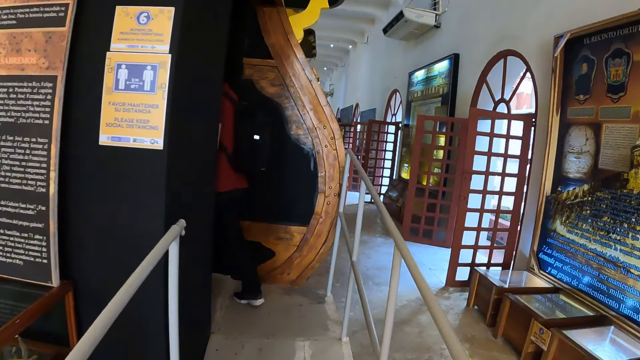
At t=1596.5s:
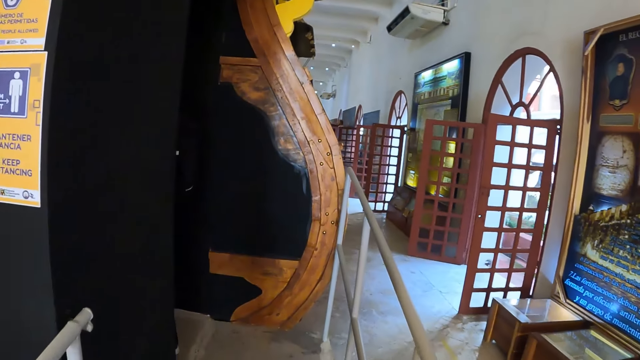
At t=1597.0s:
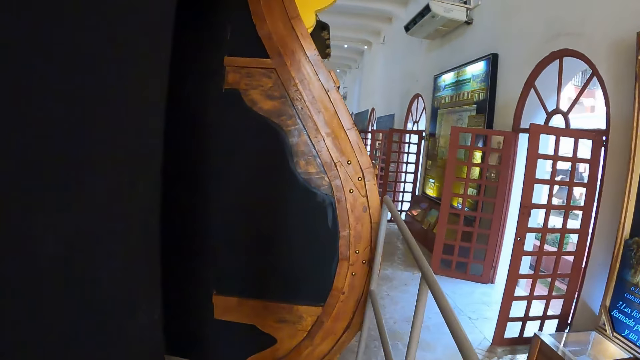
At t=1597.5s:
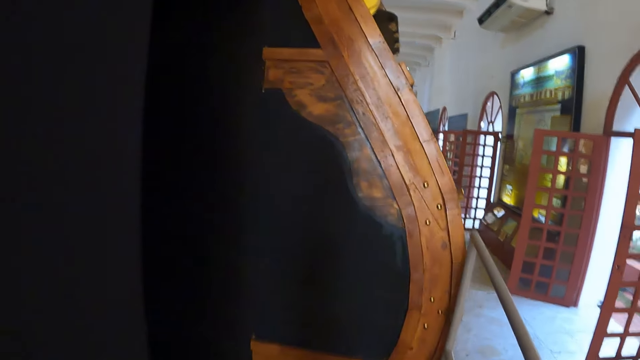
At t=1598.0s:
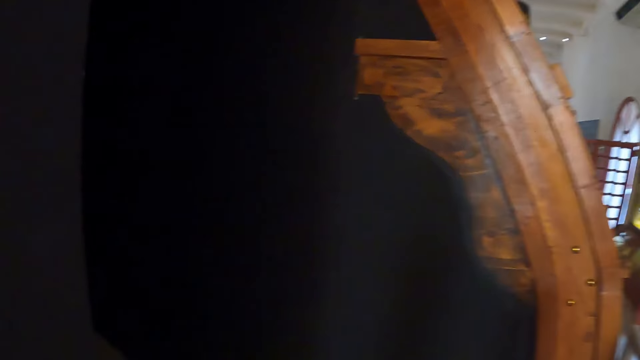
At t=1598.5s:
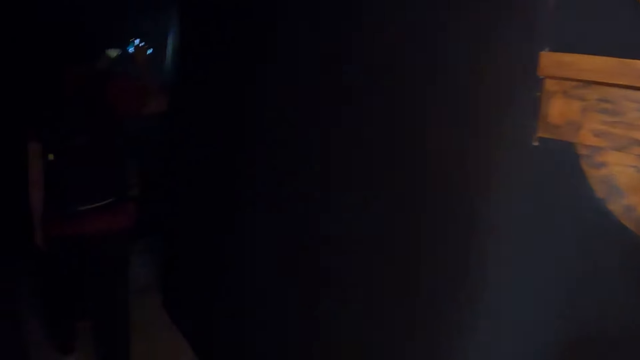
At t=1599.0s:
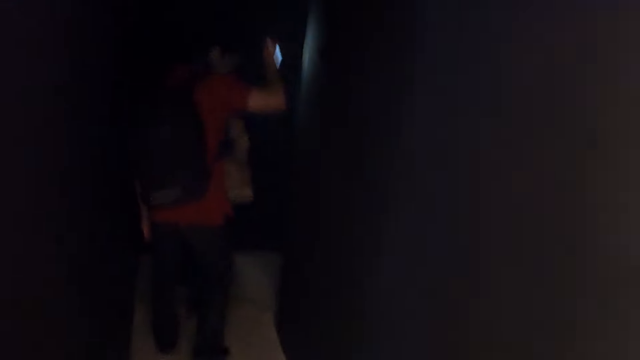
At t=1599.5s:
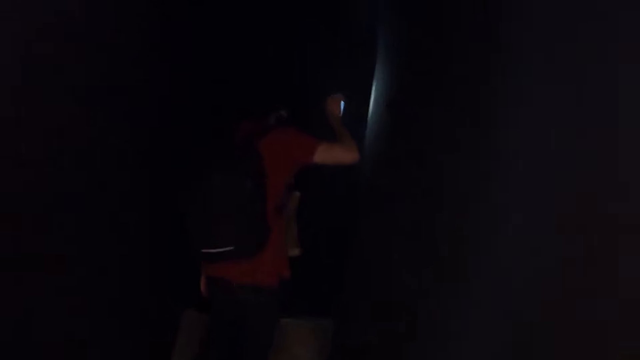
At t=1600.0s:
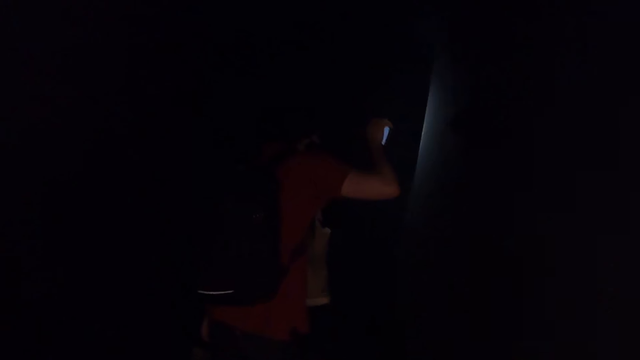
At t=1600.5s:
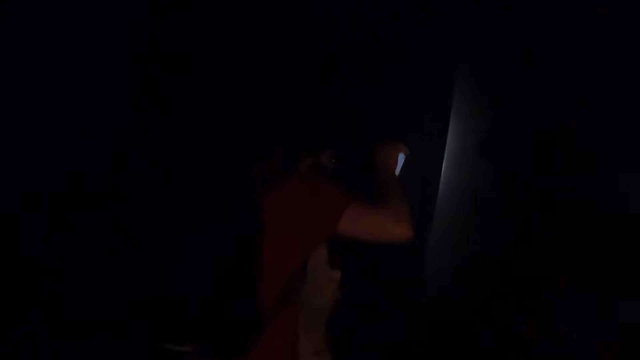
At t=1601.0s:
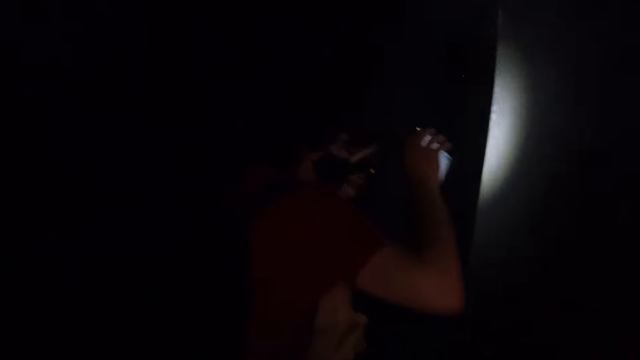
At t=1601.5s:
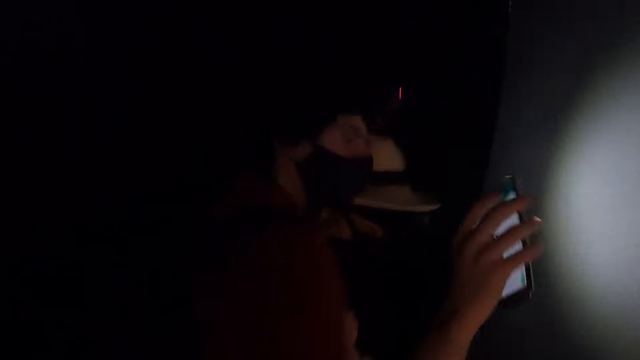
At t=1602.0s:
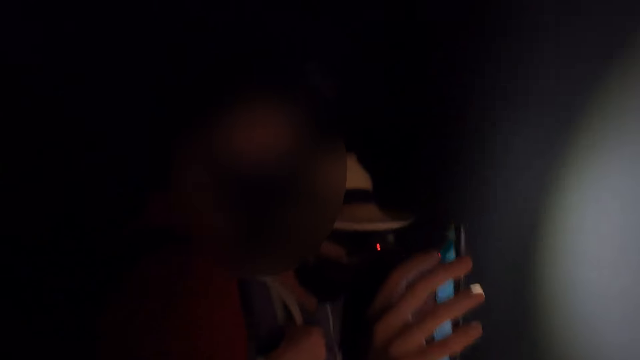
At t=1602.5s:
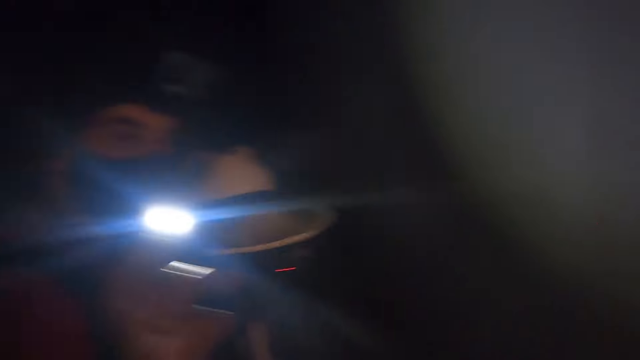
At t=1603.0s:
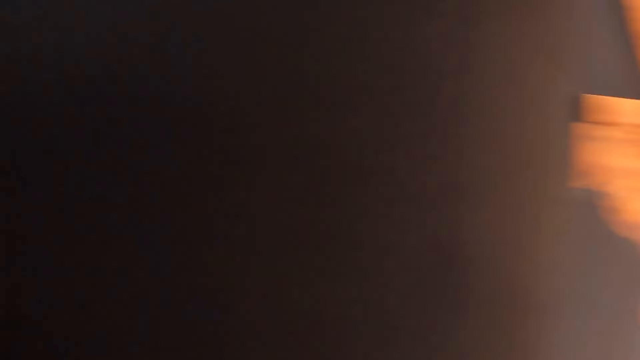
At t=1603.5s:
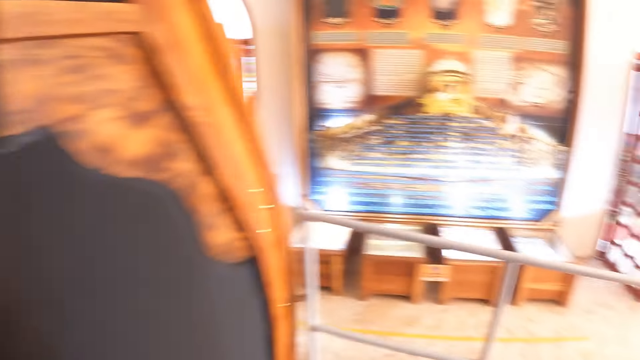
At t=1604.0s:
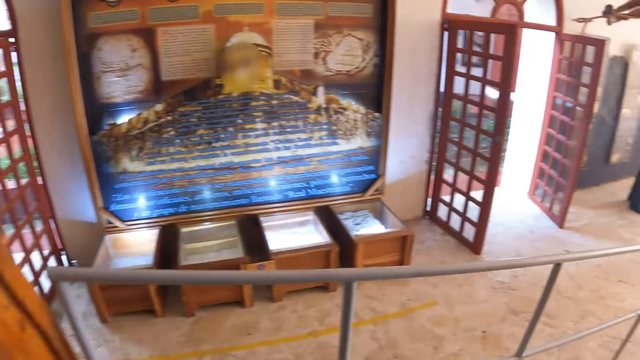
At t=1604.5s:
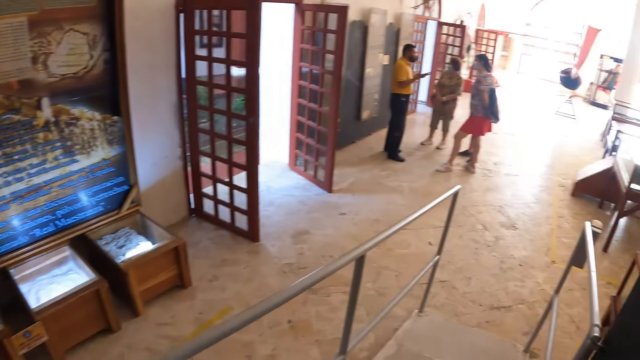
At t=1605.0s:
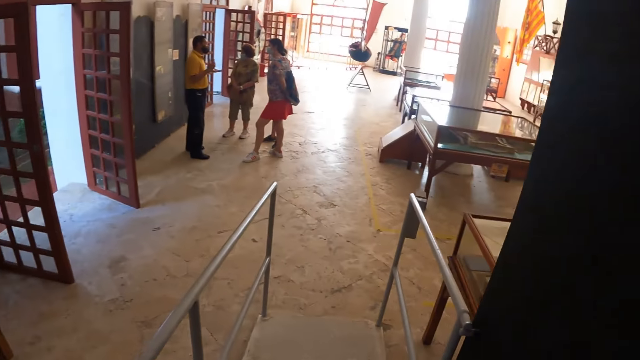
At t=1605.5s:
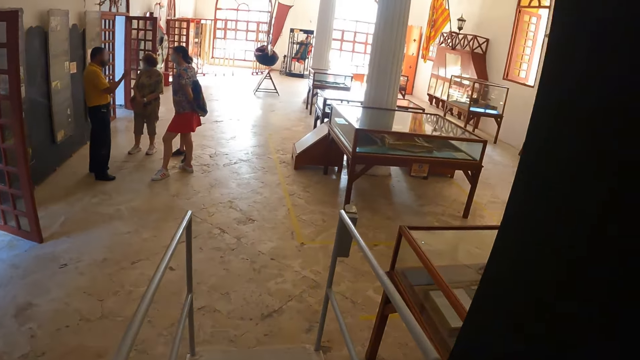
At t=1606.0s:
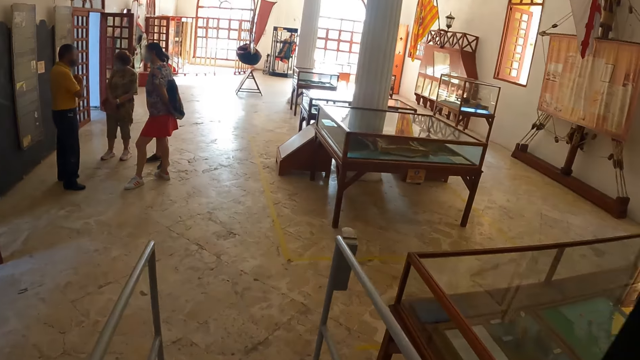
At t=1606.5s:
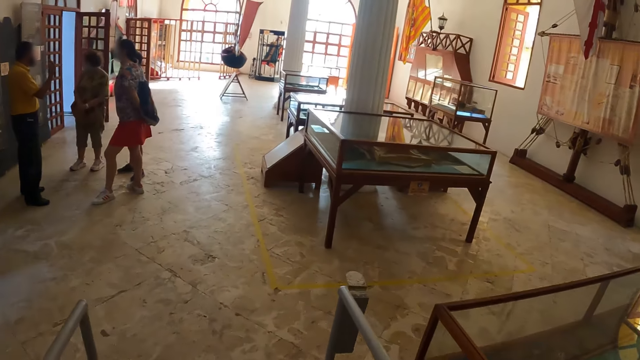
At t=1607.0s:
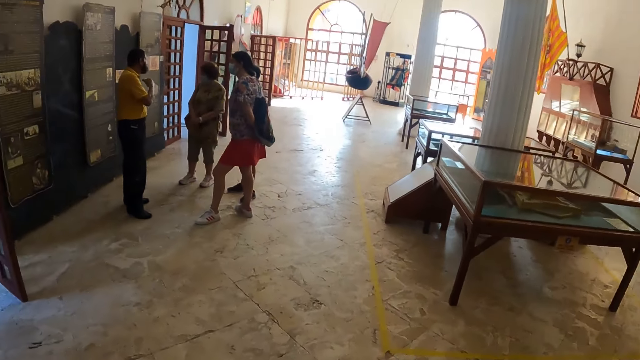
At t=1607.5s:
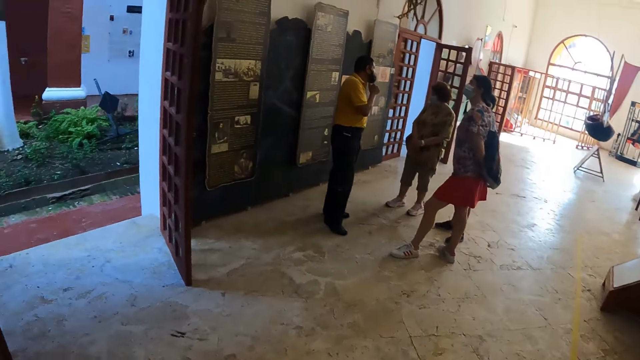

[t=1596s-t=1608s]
A man holds the phone in the hand. The man turns around with the phone in the hand. The camera wearer walks around.

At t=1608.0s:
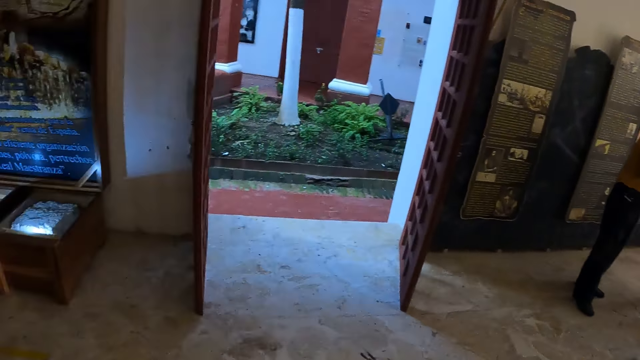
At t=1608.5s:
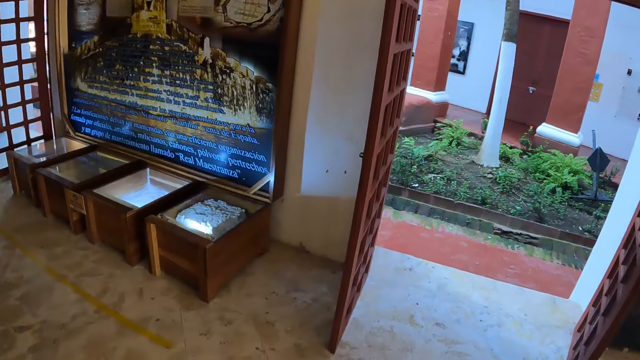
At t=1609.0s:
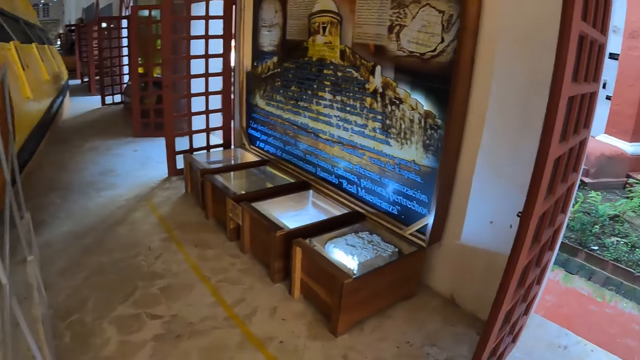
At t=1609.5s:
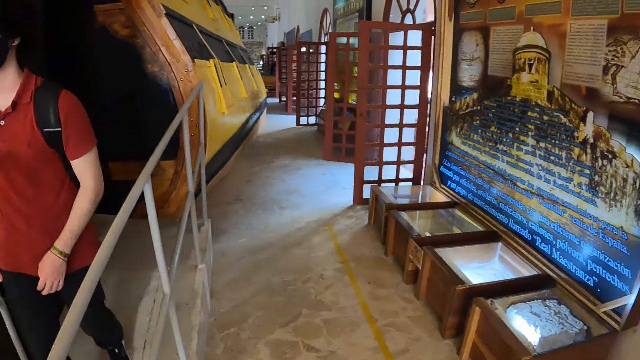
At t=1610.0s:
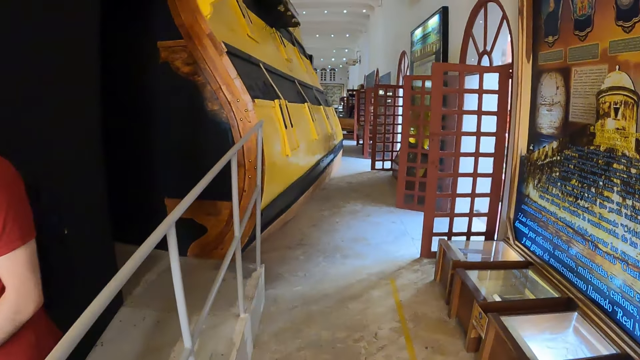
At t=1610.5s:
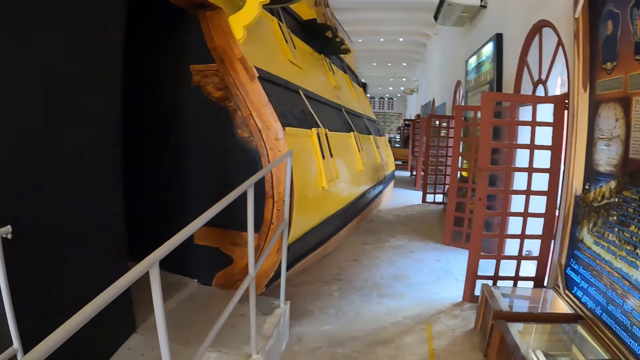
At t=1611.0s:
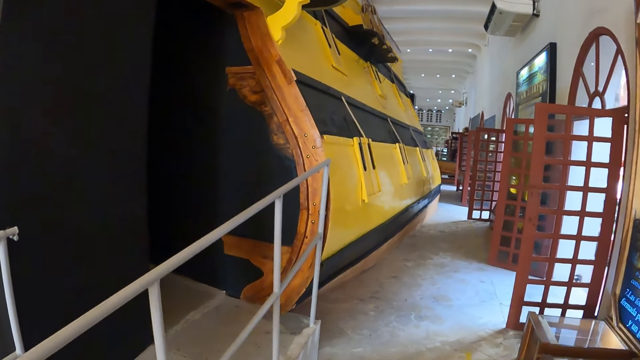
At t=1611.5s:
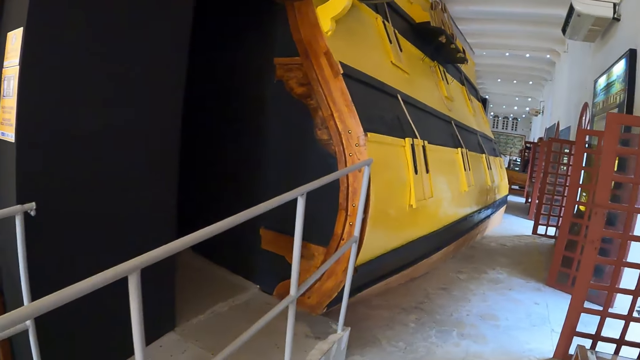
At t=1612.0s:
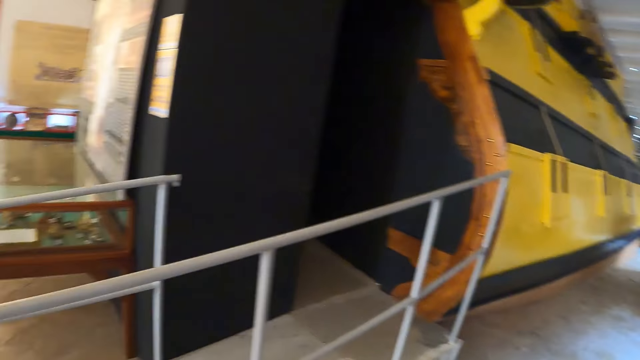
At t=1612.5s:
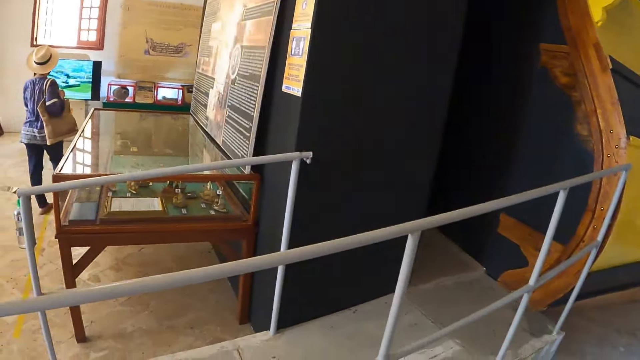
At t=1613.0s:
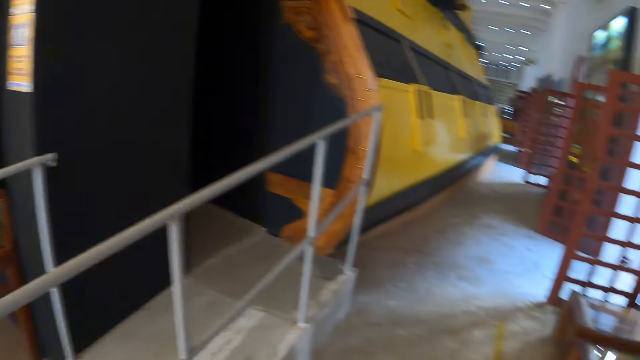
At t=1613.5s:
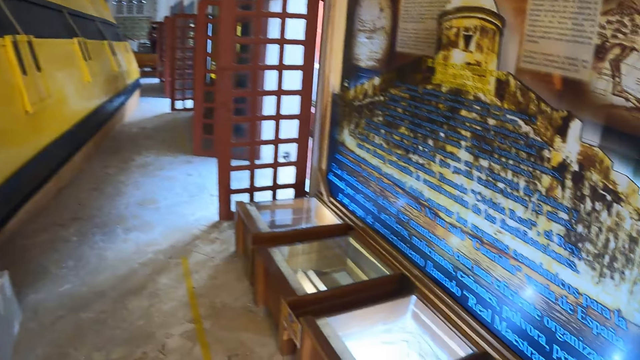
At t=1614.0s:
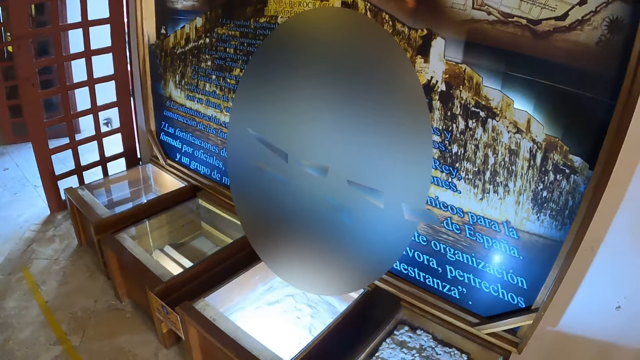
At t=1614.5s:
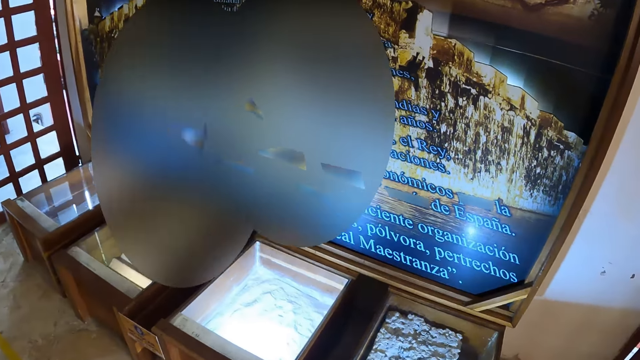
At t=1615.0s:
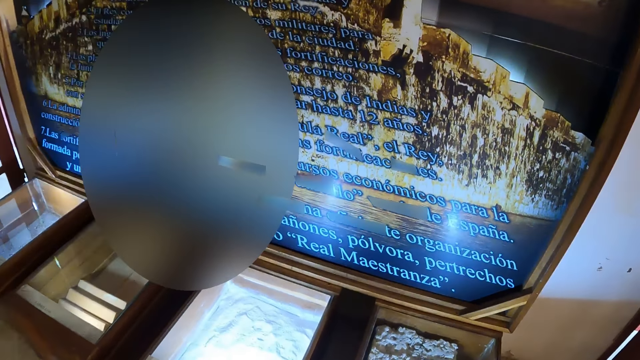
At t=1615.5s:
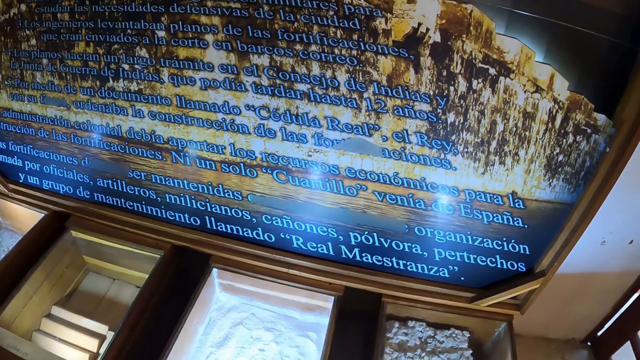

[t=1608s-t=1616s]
A man comes out from the room. The camera wearer walks around. They stare around the building.
